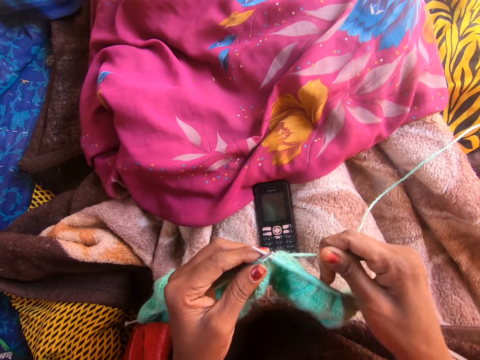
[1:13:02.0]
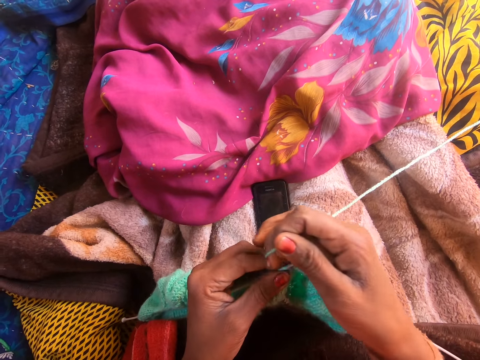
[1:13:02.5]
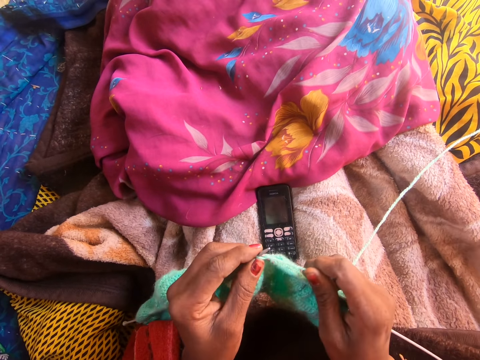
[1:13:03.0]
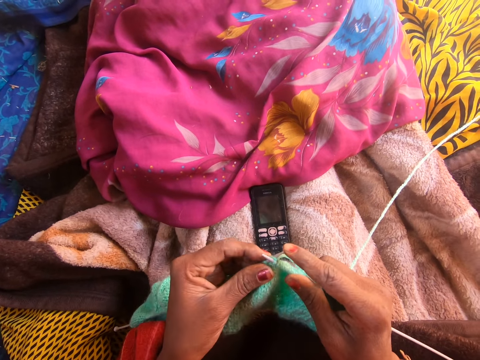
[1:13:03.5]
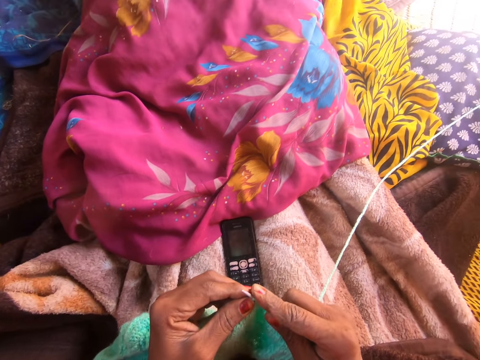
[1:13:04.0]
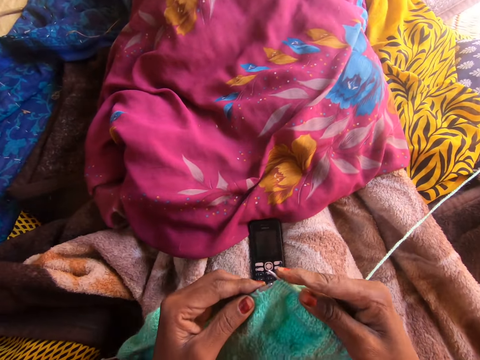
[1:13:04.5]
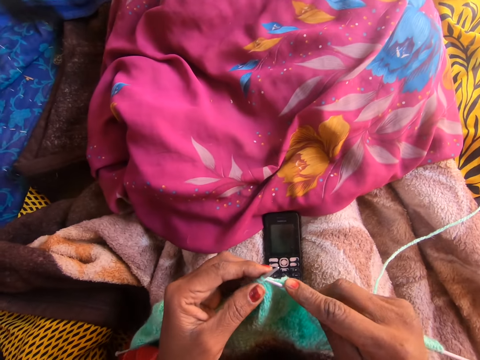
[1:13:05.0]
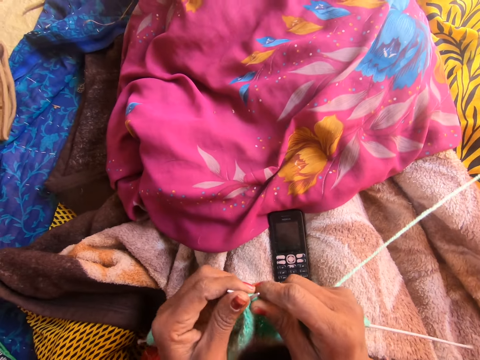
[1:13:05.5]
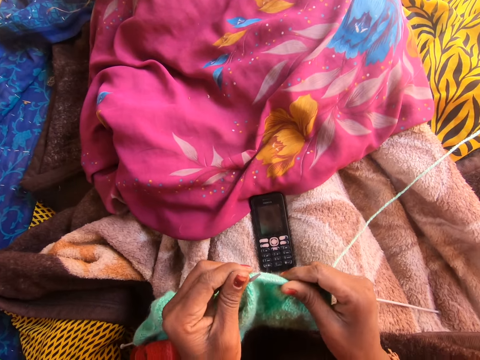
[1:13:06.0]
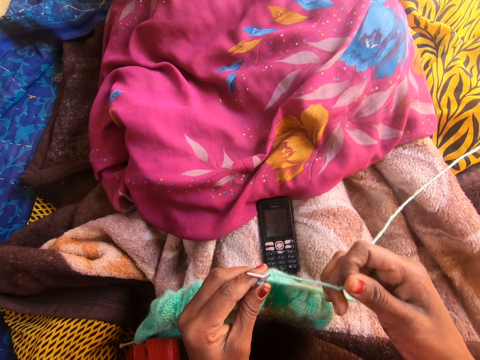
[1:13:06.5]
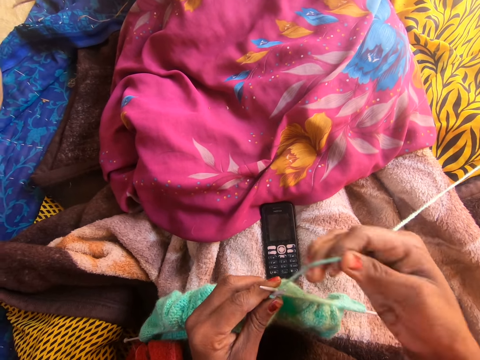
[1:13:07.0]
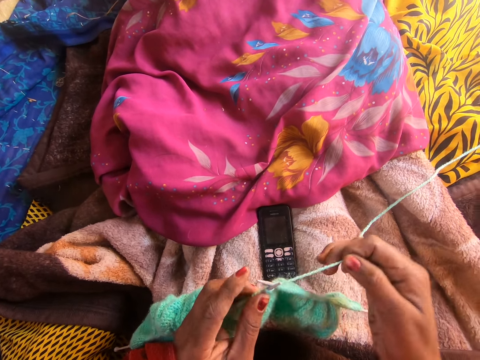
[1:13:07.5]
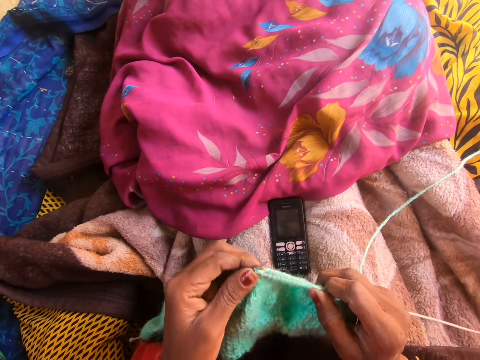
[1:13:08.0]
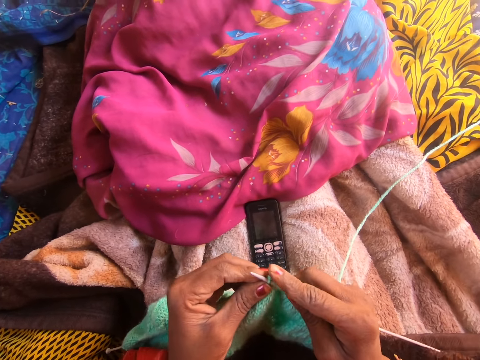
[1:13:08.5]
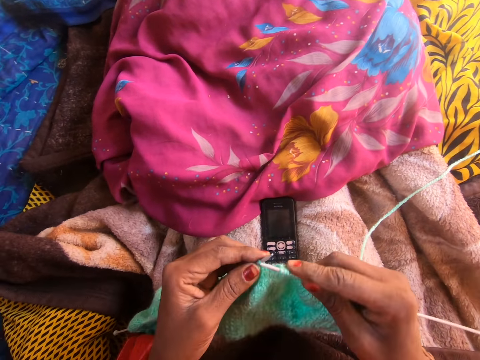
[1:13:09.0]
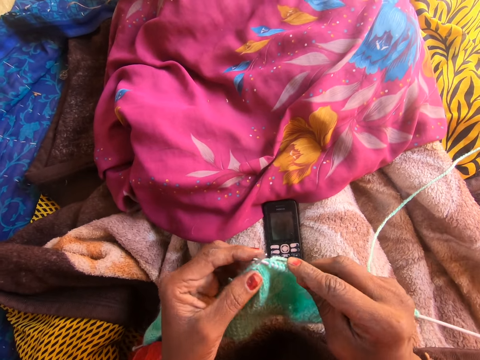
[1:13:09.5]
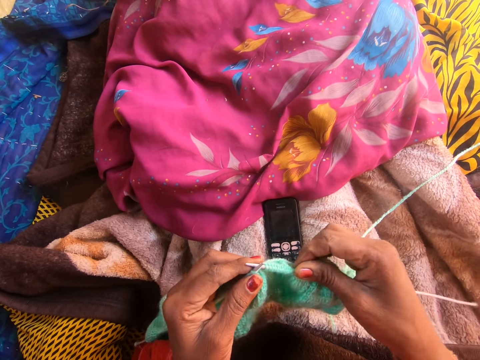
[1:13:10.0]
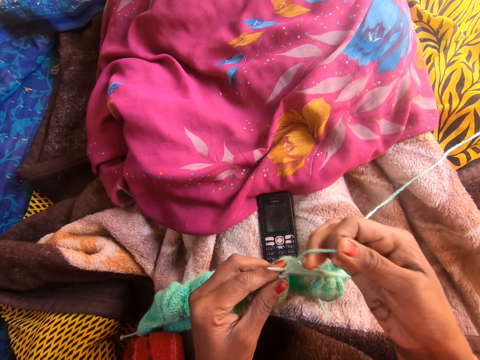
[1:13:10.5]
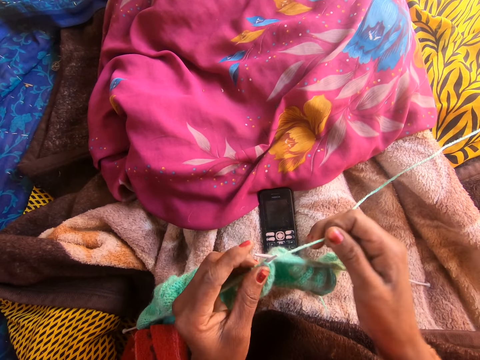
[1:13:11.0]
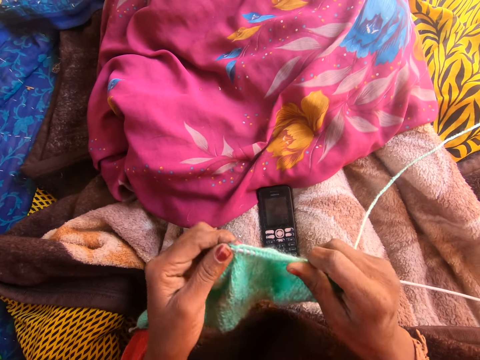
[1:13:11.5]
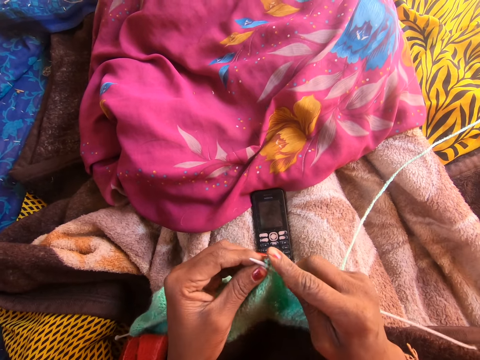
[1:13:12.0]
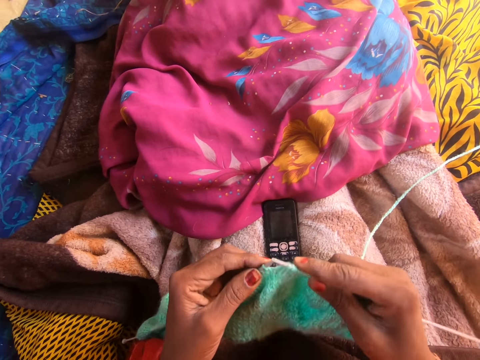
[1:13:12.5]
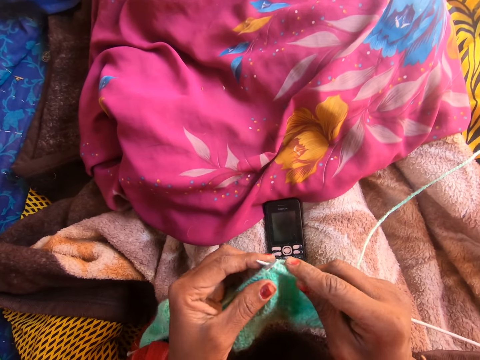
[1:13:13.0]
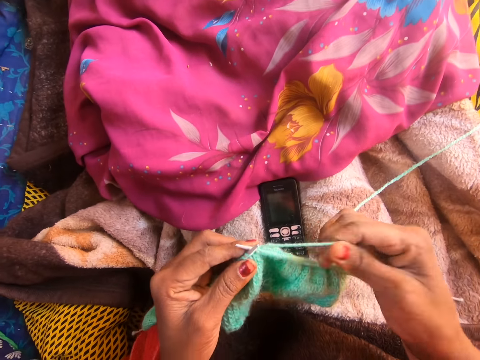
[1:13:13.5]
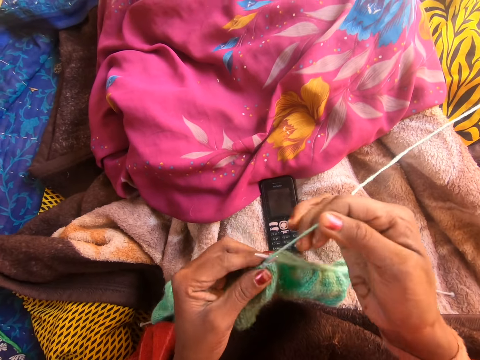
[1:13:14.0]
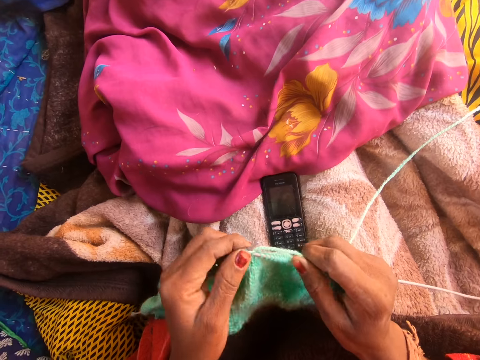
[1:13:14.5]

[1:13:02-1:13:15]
The camera wearer knits the yarn with the knitting needle. She adjusts the yarn along the first knitting pin with her right hand.

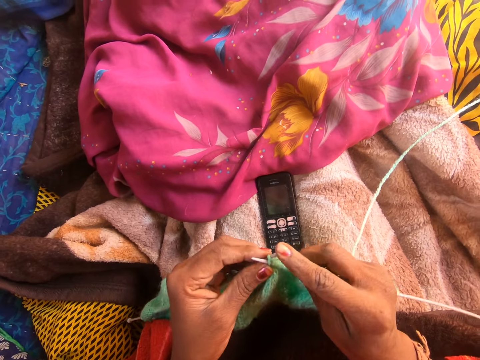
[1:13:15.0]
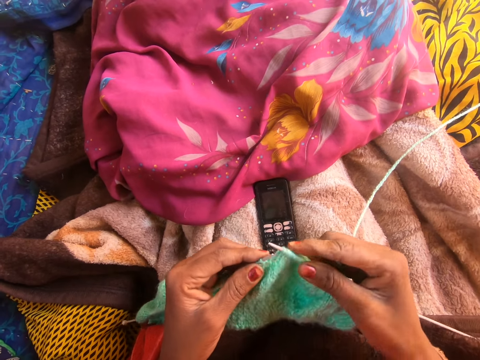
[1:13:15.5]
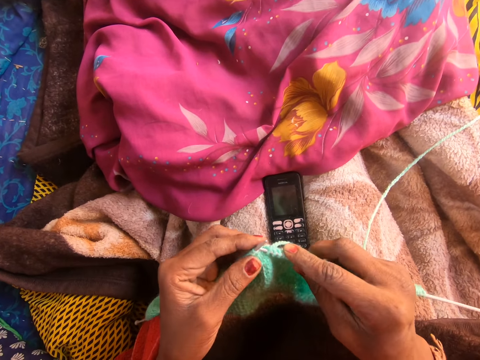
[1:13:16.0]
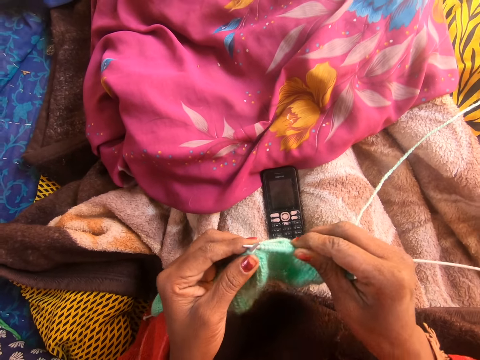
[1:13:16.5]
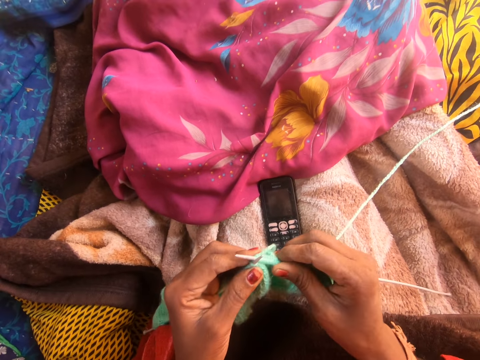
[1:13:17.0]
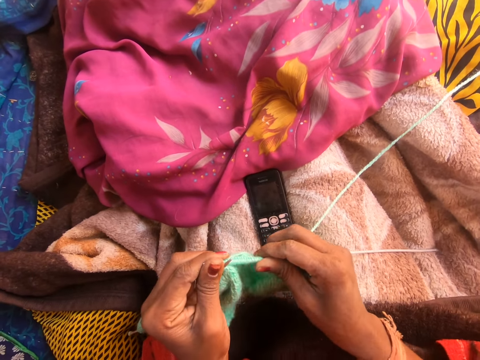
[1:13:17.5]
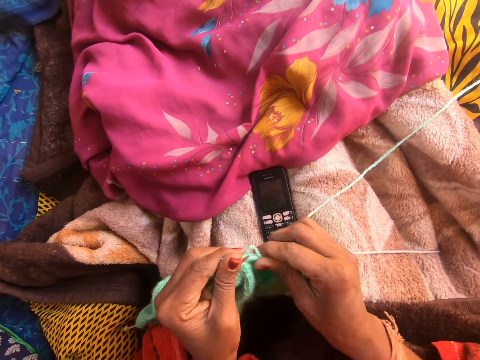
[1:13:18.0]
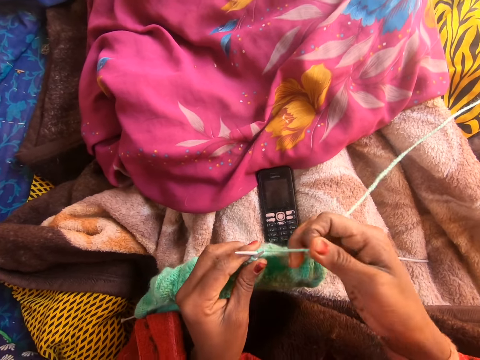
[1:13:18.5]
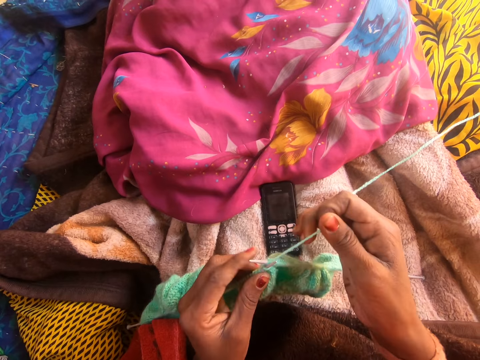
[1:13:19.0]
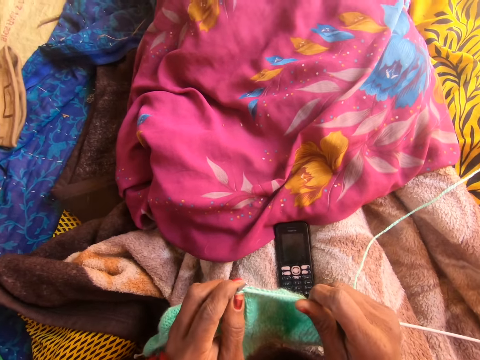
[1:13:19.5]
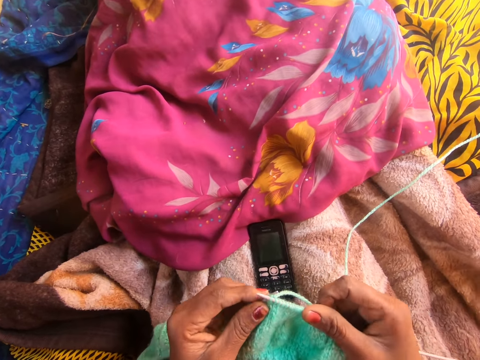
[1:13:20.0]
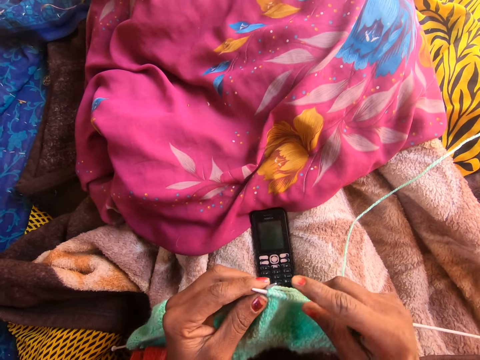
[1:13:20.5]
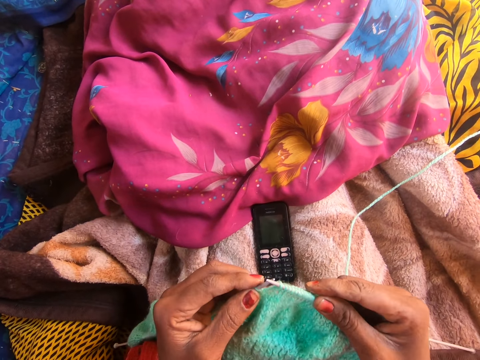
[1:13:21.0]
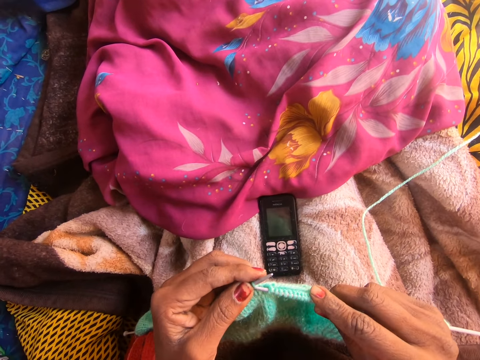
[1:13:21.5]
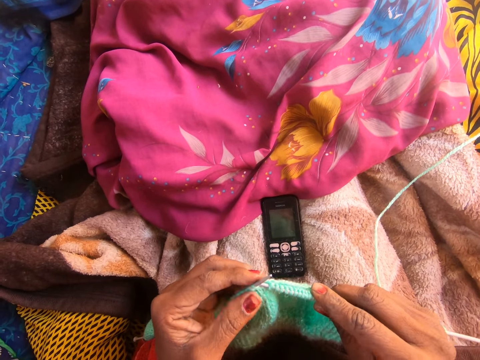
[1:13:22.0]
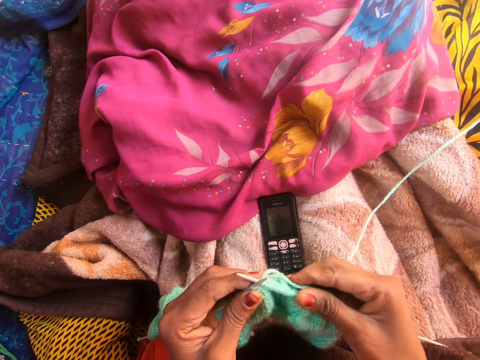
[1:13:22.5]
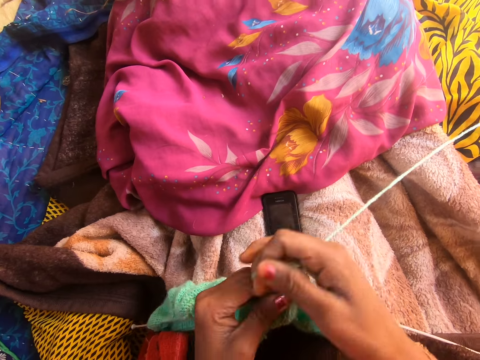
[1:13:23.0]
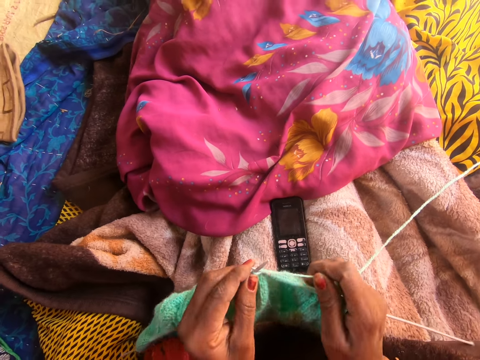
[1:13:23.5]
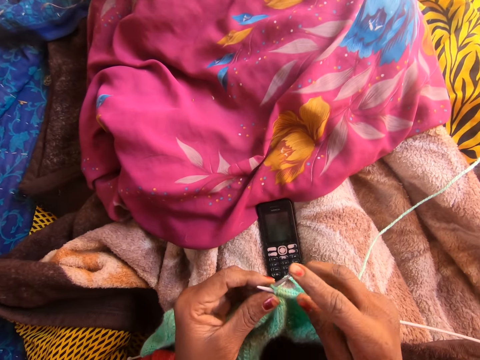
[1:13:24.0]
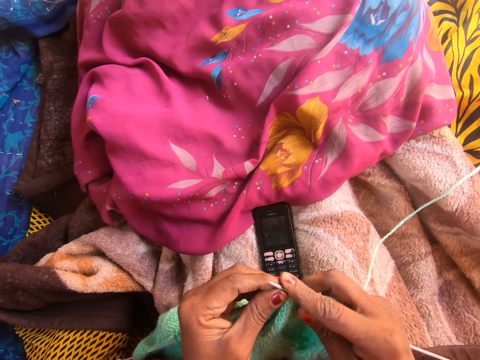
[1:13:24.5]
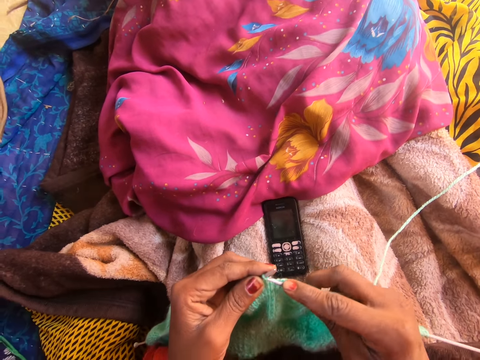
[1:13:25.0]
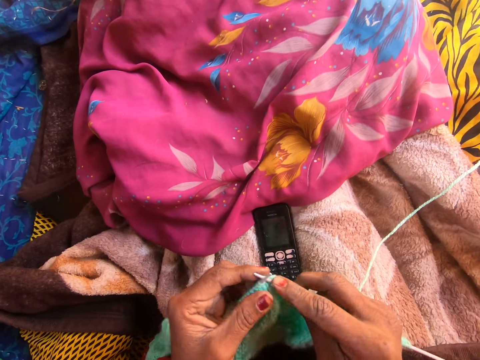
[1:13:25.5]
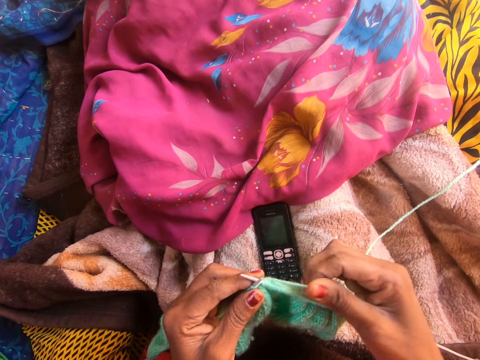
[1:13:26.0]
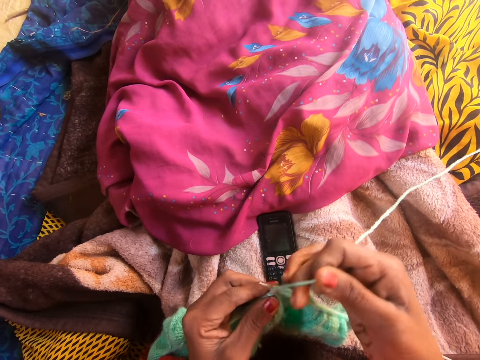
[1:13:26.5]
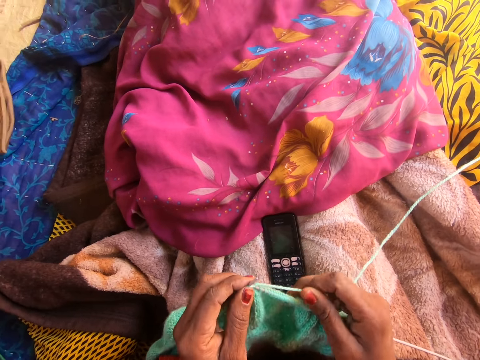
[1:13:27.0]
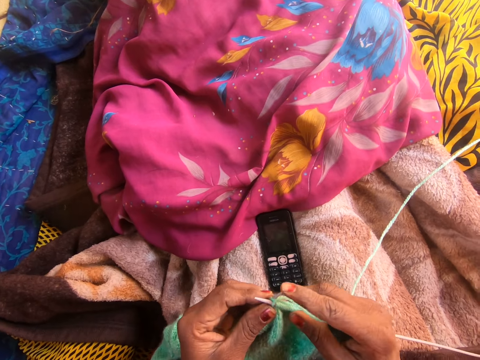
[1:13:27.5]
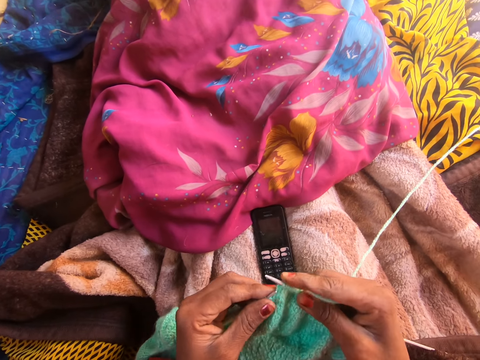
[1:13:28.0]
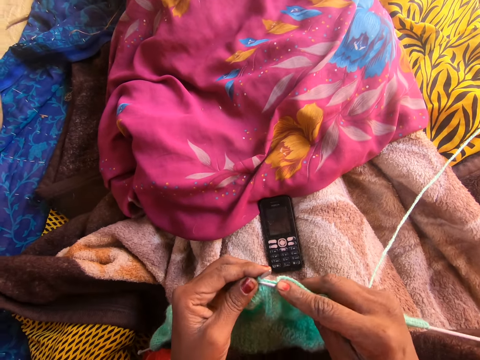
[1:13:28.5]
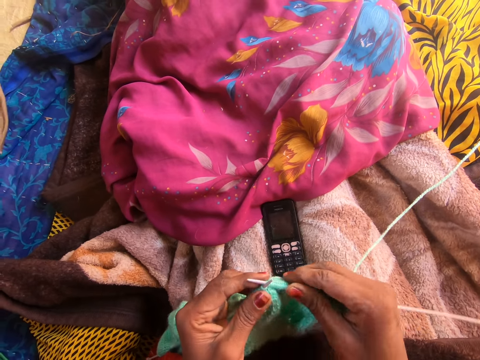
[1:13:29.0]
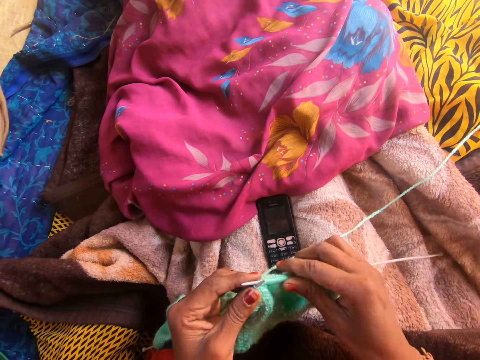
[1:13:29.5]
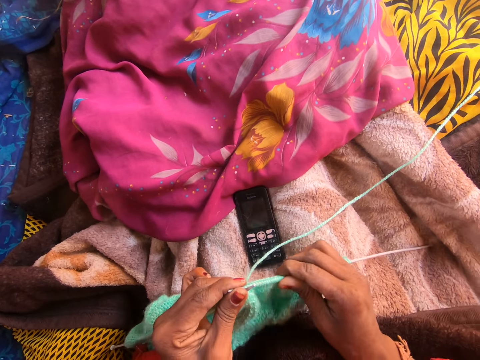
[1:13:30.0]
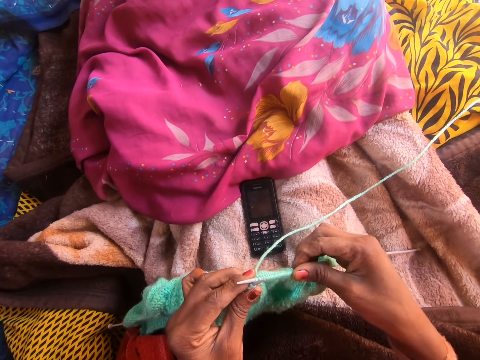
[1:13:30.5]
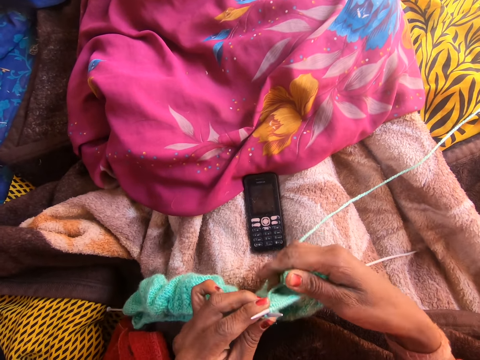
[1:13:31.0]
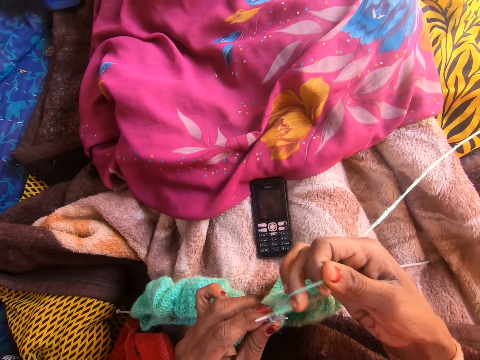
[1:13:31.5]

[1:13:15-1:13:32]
The camera wearer adjusts the yarn along the first knitting pin with her right hand. She talks on the phone with a person. She knits the yarn with the knitting needle. She talks on the phone with the person. She knits the yarn with the knitting needle. She talks on the phone with the person. She adjusts the yarn along the first knitting pin with her right hand. She knits the yarn with the knitting needle.
